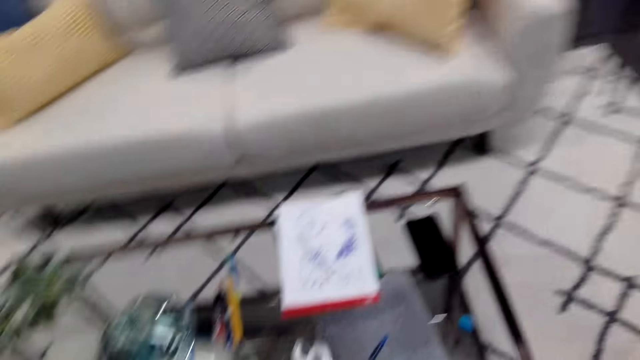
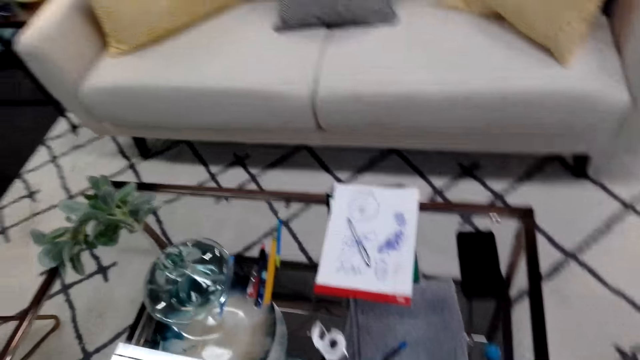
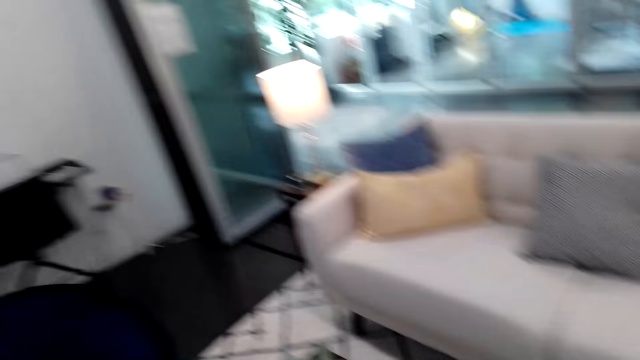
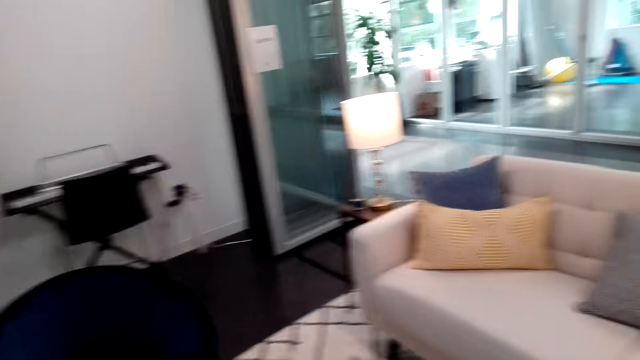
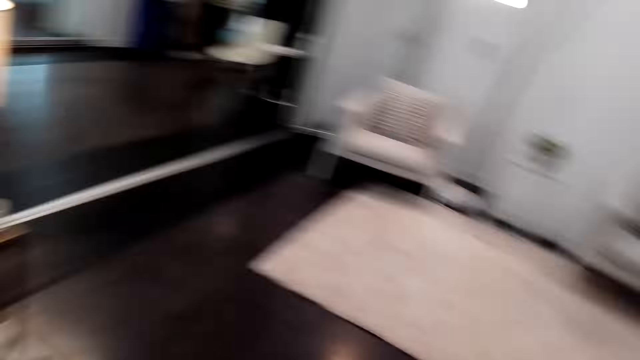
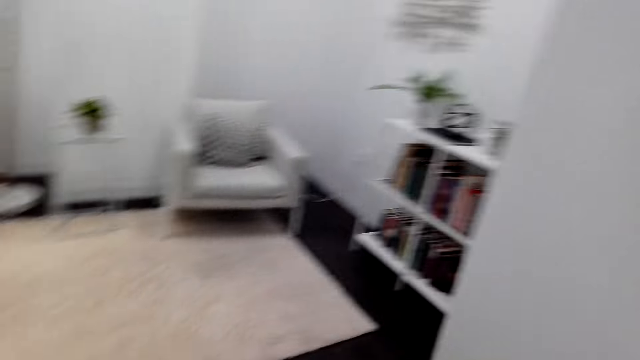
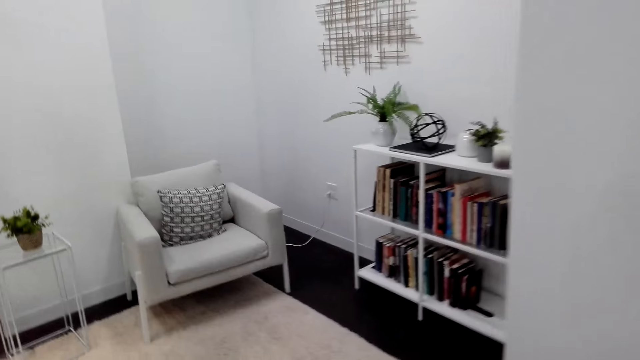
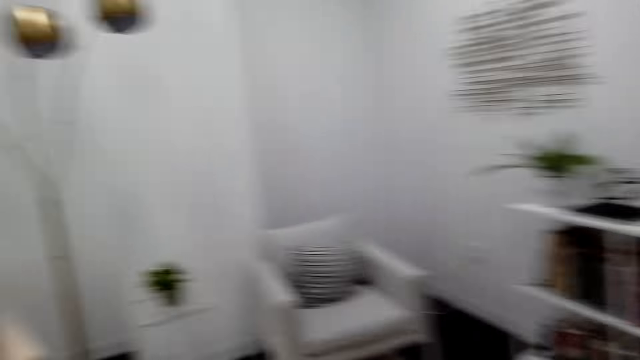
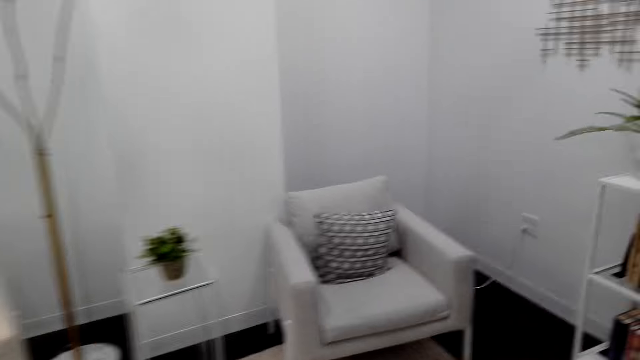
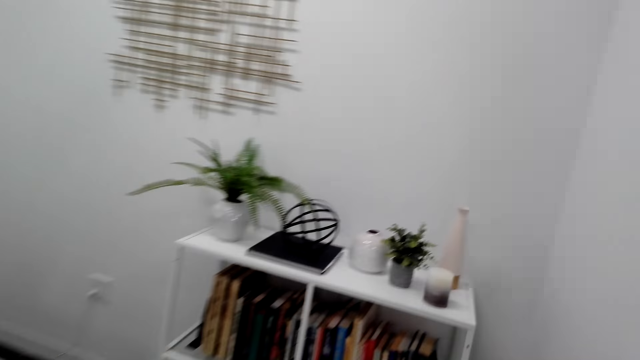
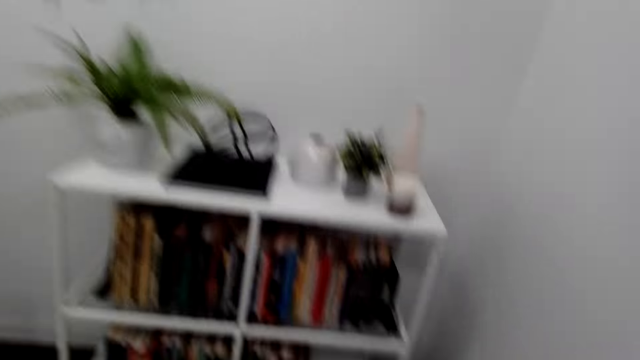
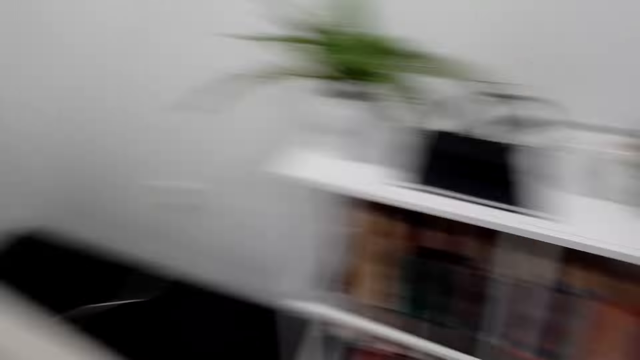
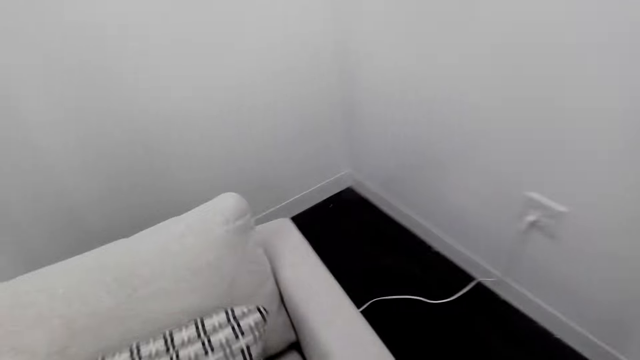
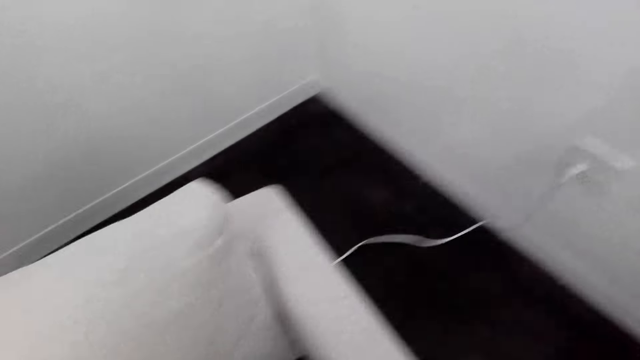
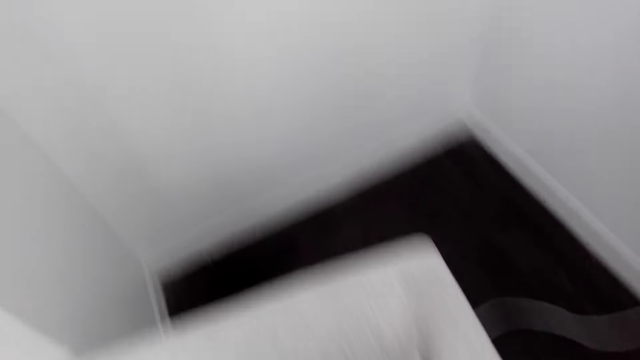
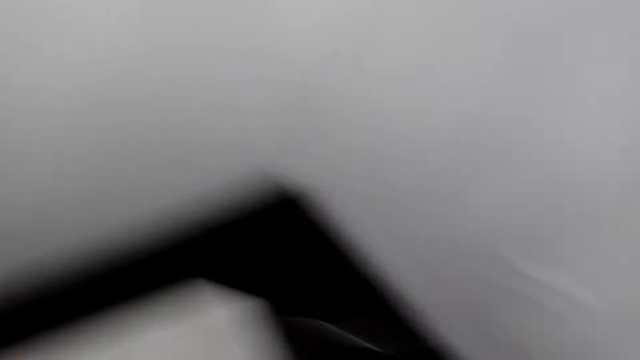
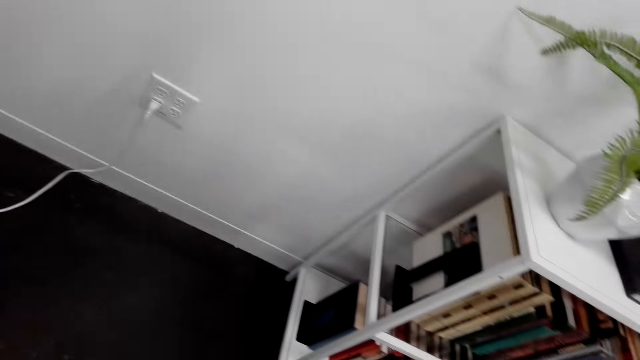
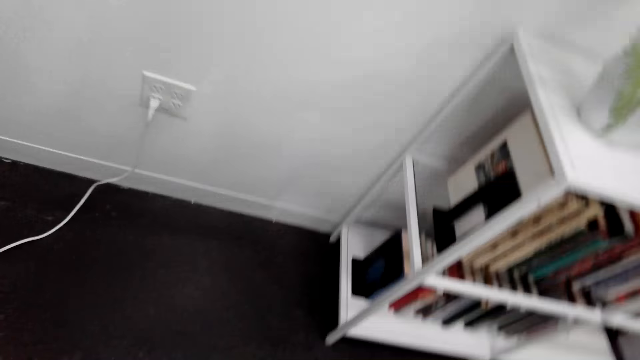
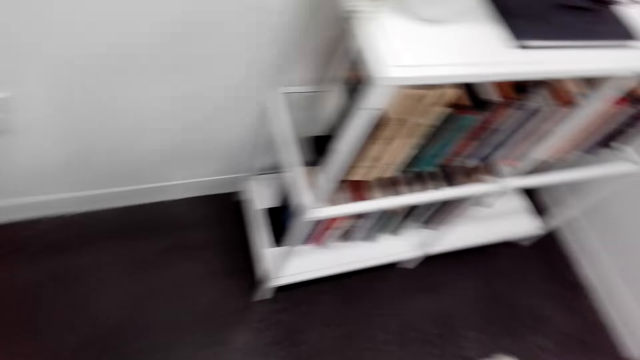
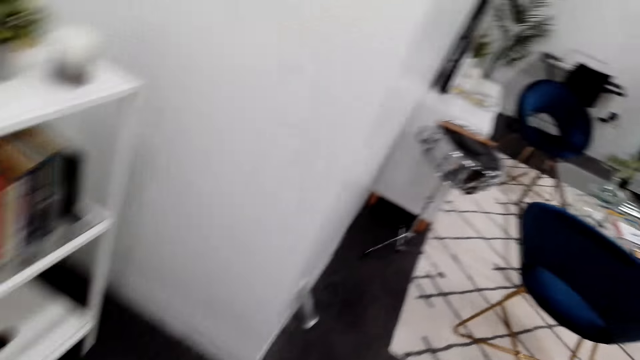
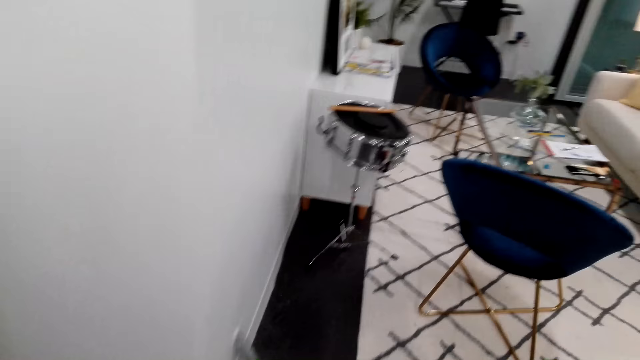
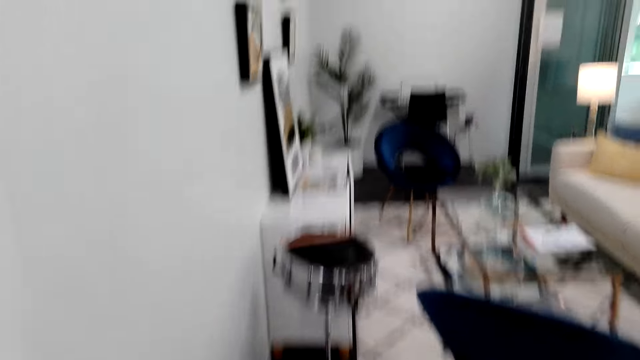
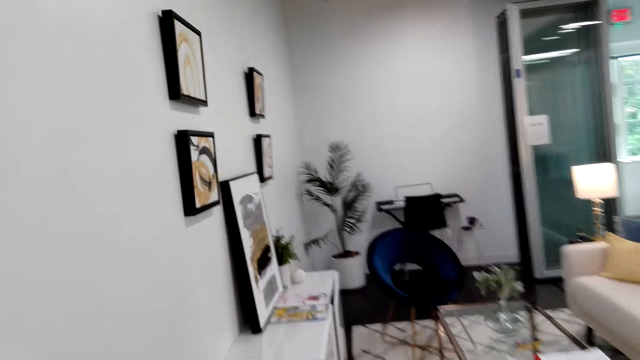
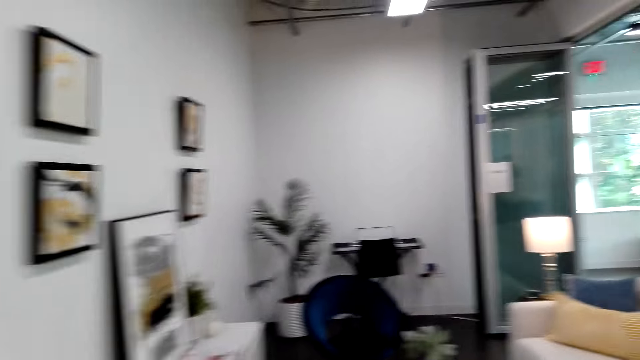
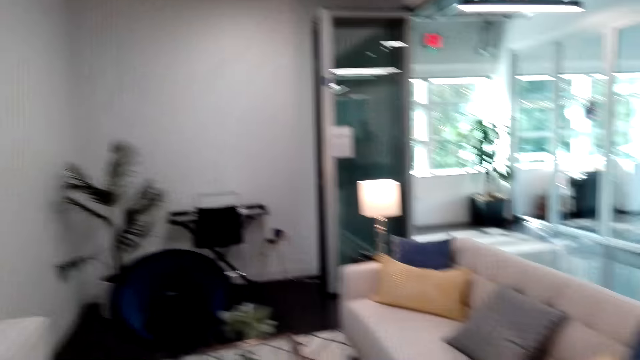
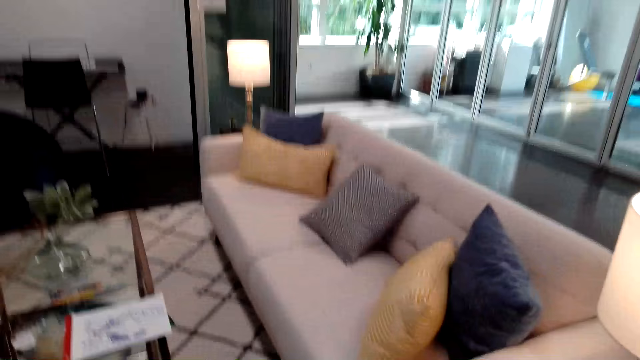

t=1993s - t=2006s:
The camera wearer looks around. They walk around. They look around and walk around.

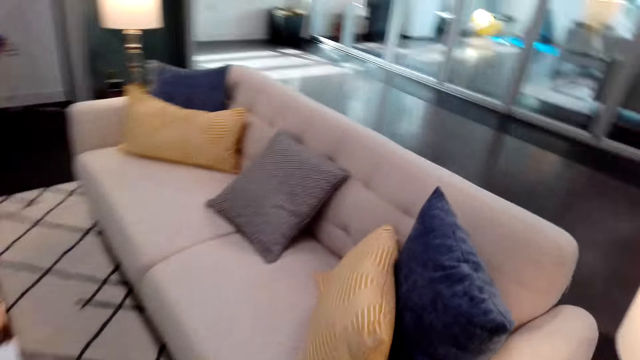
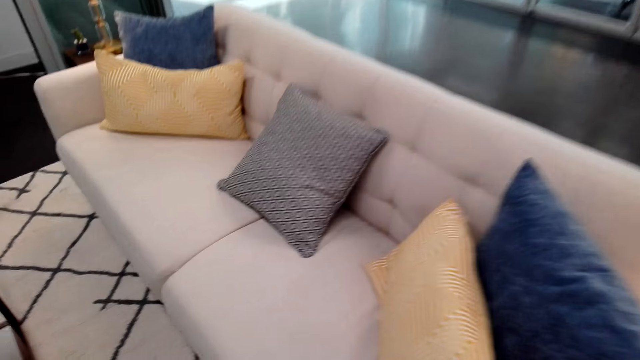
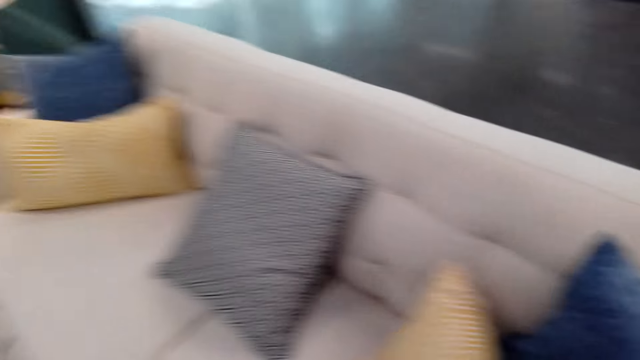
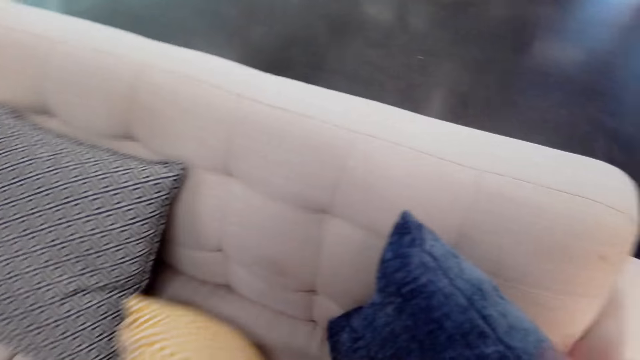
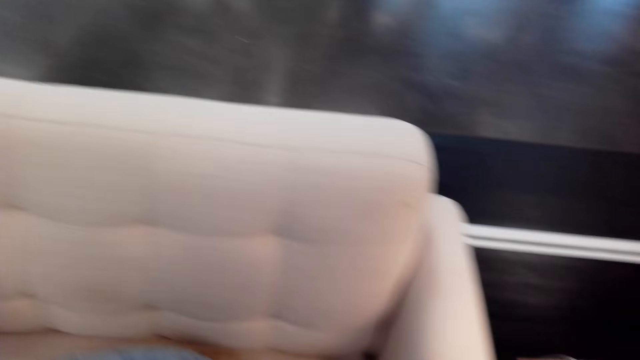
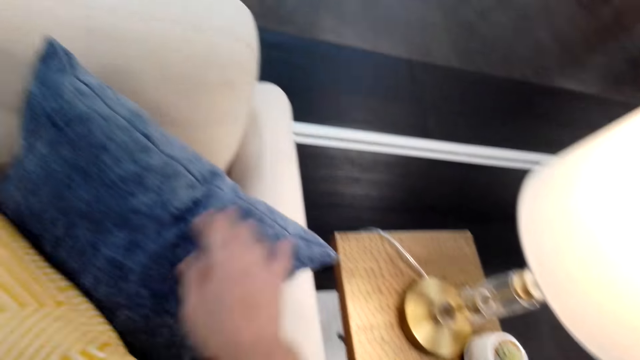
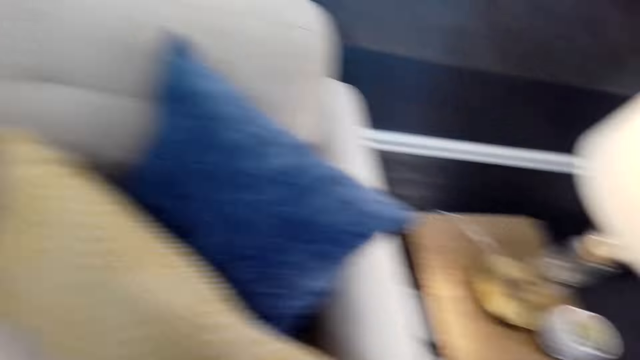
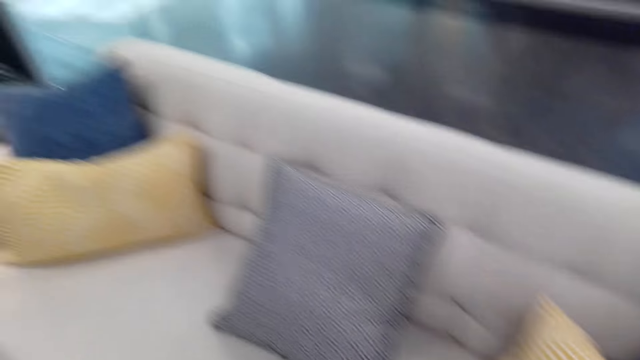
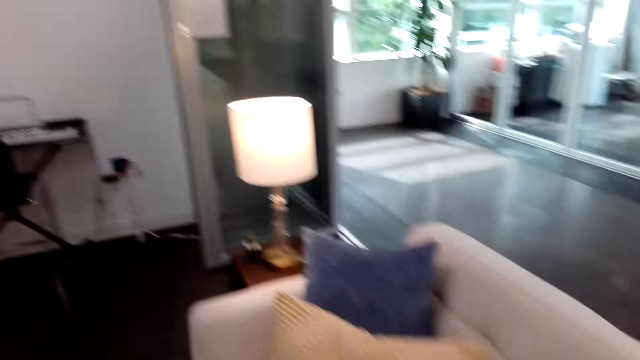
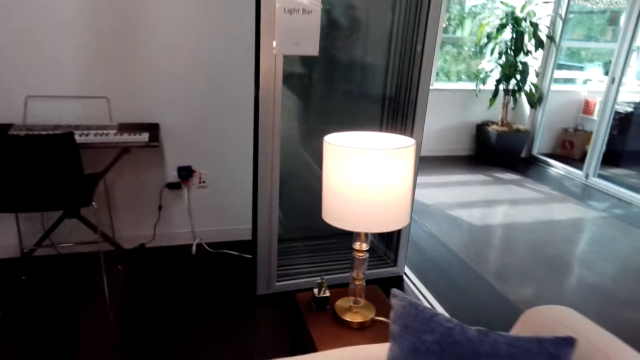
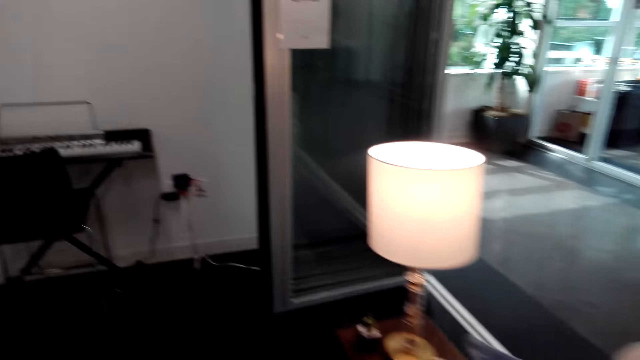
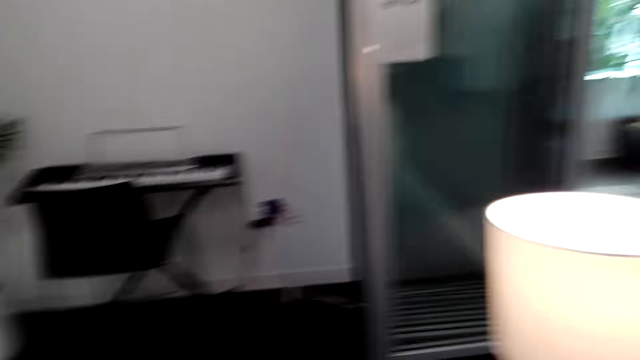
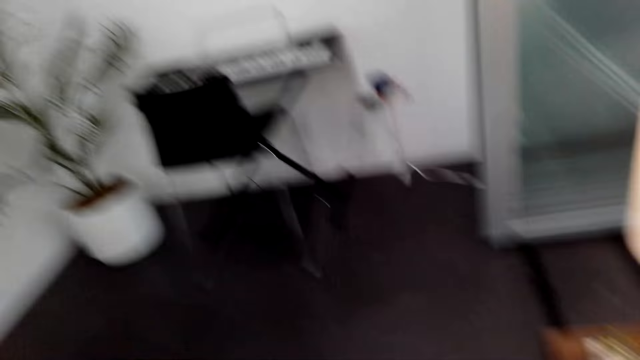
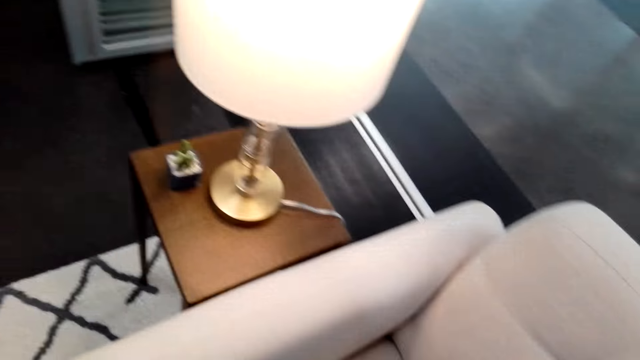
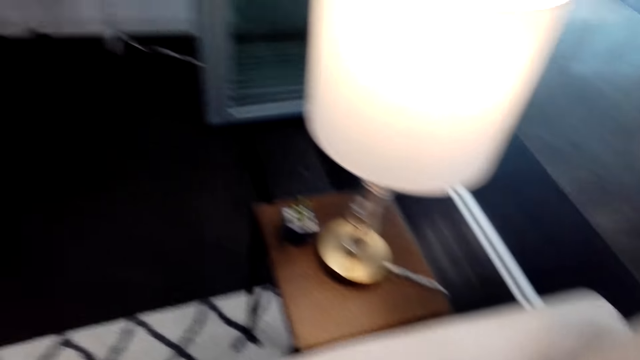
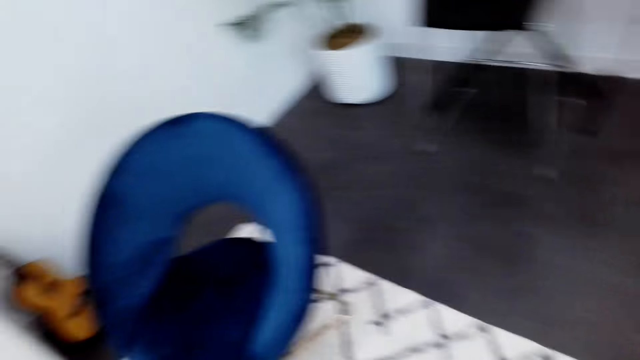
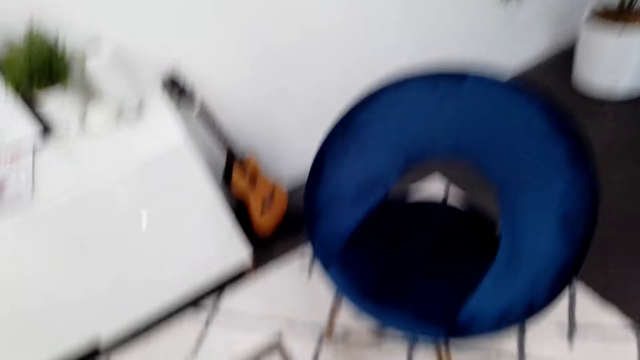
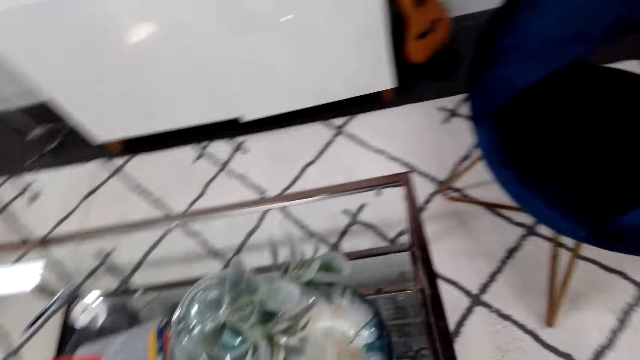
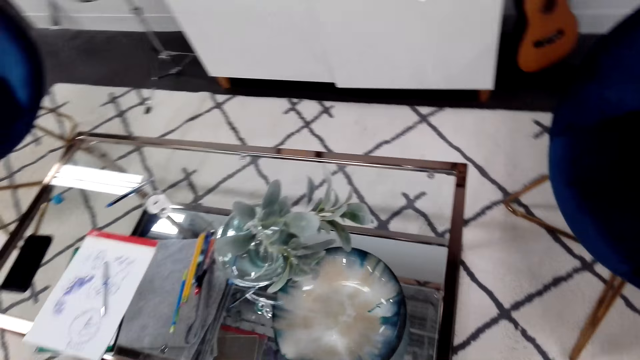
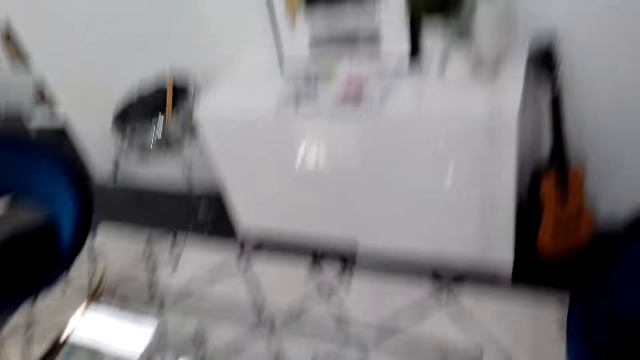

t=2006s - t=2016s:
The camera wearer moves cushions on the couch. They pick a pillow, drop the pillow, move around and look around. They move the cushions on the couch, look around and move around.
